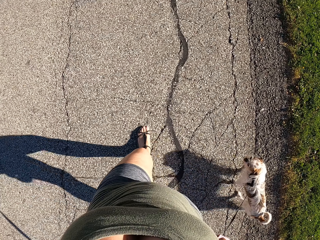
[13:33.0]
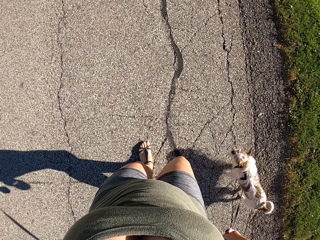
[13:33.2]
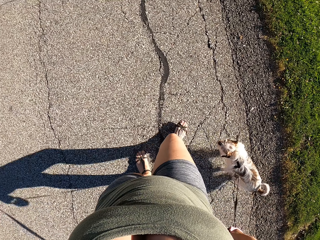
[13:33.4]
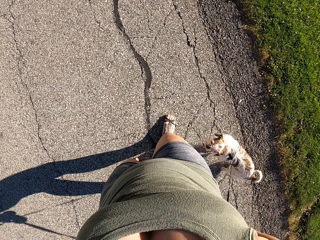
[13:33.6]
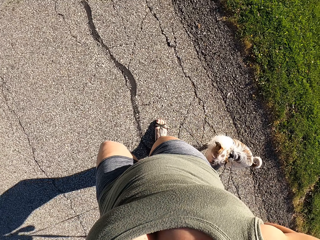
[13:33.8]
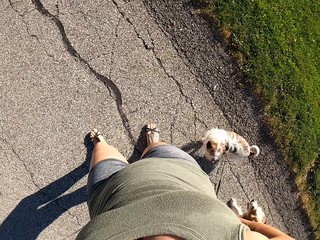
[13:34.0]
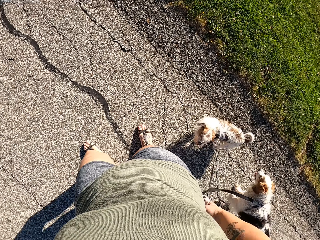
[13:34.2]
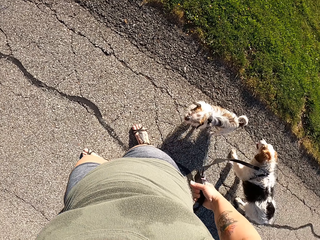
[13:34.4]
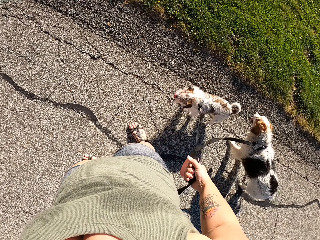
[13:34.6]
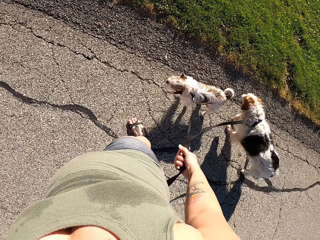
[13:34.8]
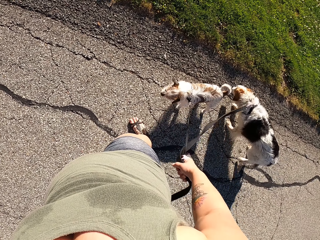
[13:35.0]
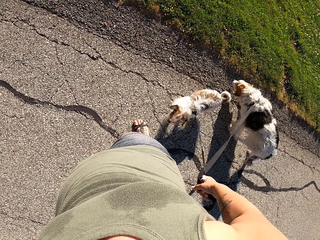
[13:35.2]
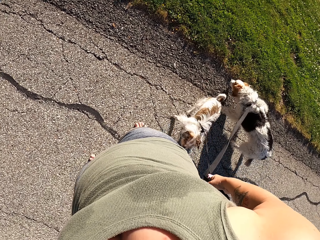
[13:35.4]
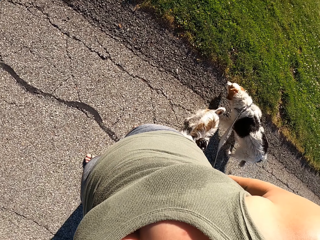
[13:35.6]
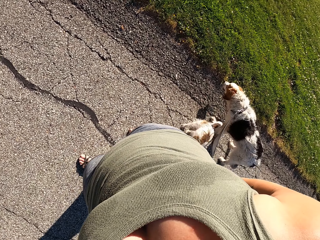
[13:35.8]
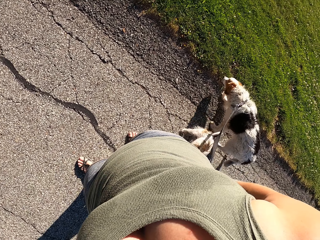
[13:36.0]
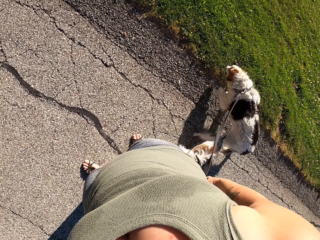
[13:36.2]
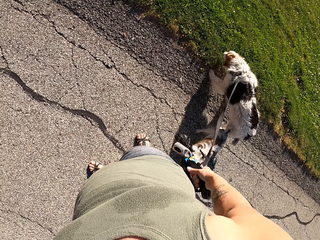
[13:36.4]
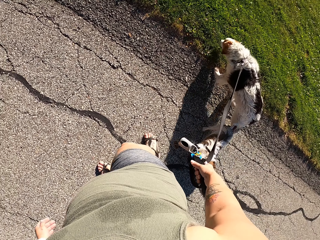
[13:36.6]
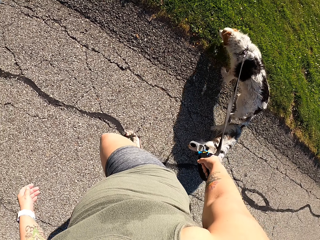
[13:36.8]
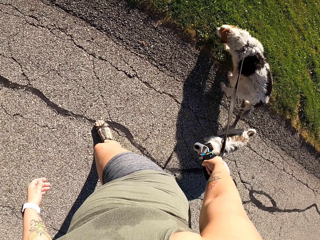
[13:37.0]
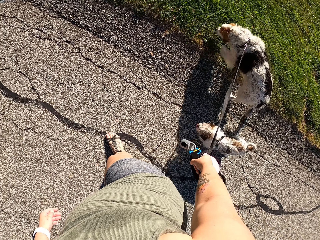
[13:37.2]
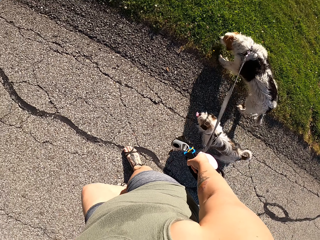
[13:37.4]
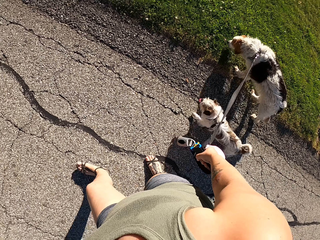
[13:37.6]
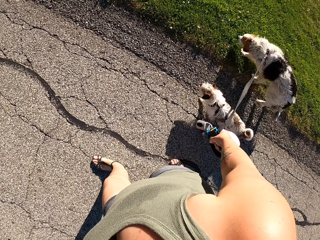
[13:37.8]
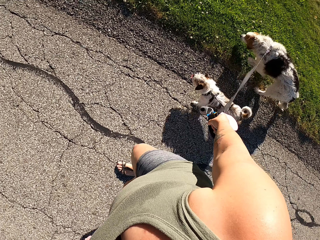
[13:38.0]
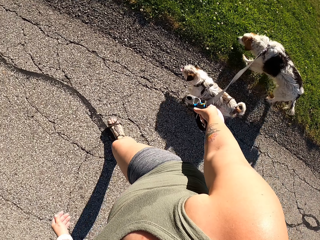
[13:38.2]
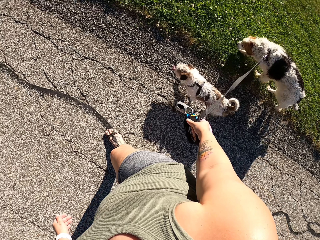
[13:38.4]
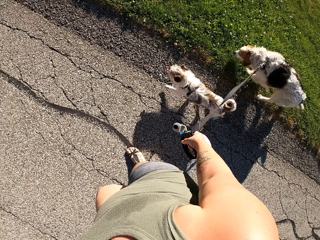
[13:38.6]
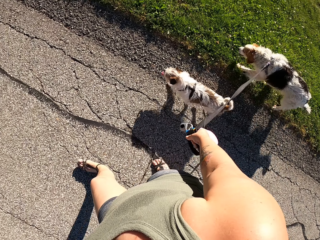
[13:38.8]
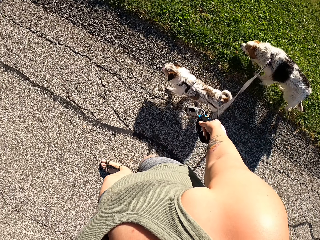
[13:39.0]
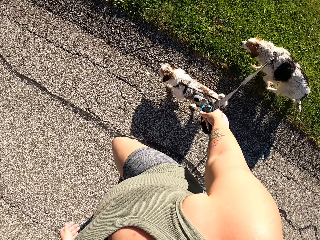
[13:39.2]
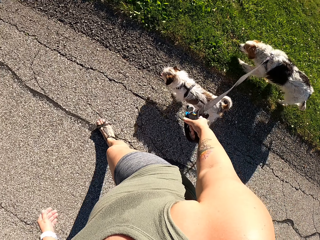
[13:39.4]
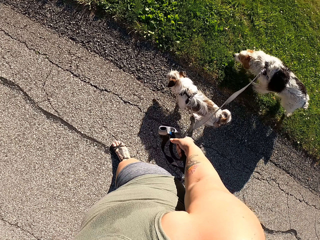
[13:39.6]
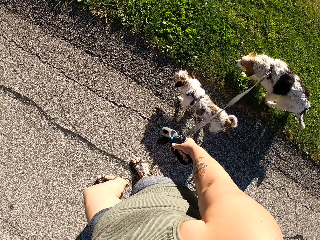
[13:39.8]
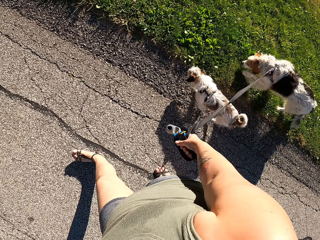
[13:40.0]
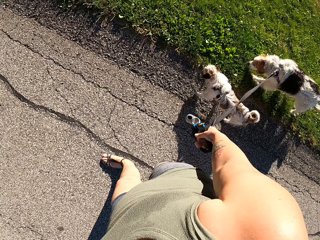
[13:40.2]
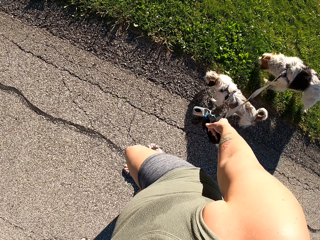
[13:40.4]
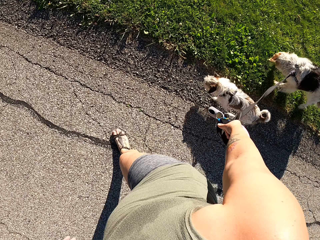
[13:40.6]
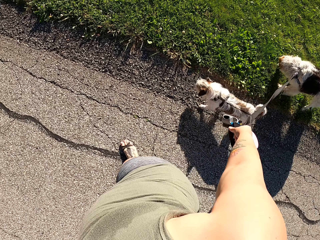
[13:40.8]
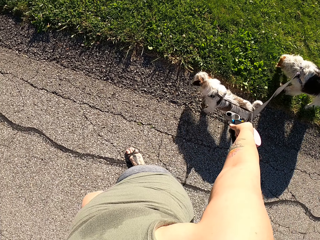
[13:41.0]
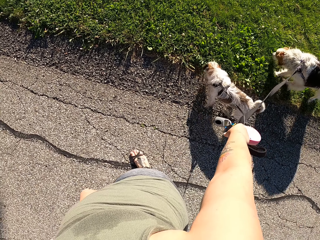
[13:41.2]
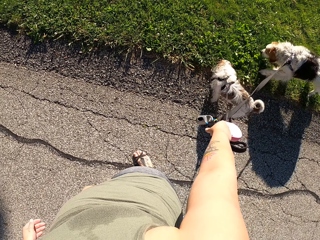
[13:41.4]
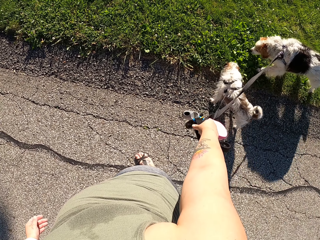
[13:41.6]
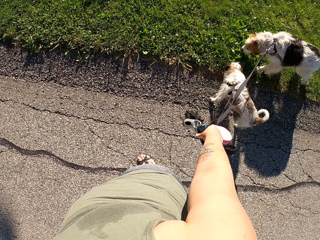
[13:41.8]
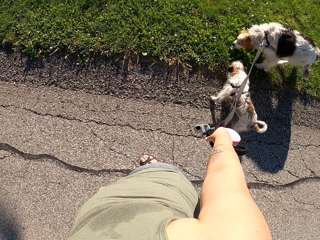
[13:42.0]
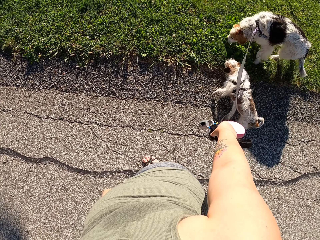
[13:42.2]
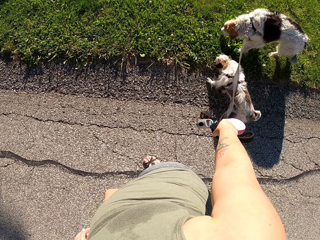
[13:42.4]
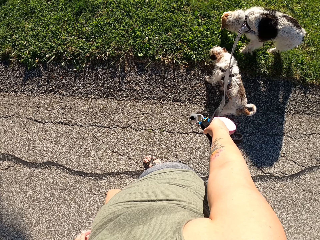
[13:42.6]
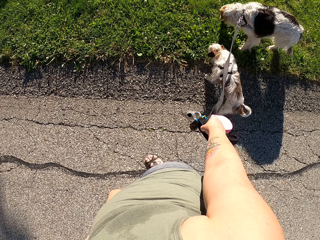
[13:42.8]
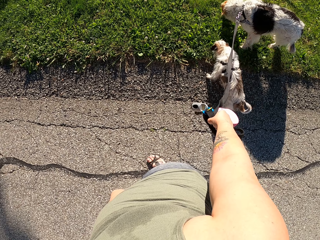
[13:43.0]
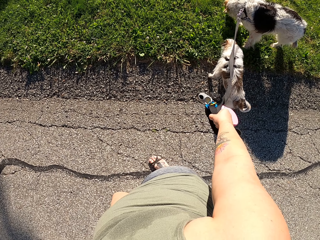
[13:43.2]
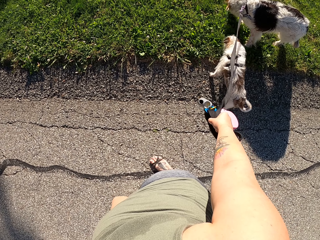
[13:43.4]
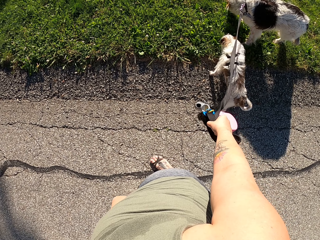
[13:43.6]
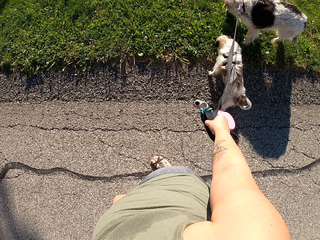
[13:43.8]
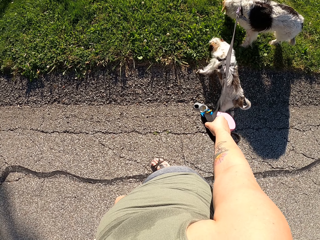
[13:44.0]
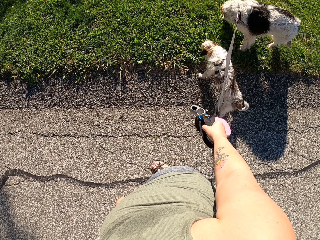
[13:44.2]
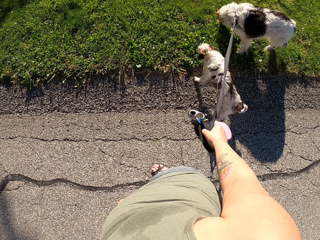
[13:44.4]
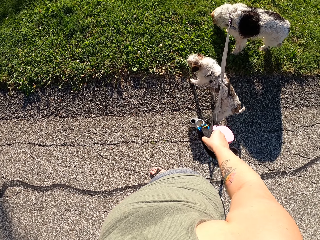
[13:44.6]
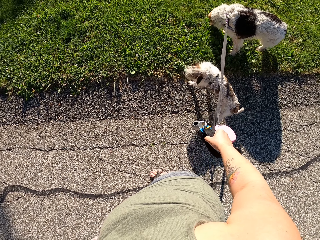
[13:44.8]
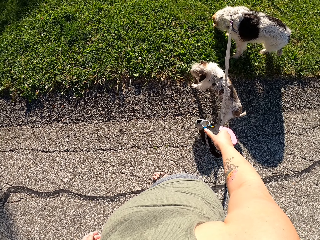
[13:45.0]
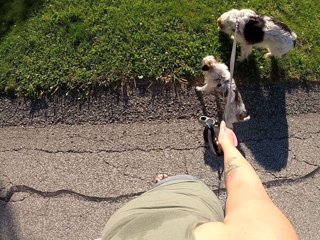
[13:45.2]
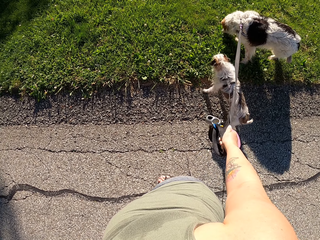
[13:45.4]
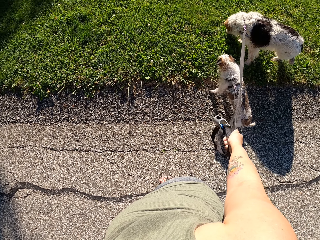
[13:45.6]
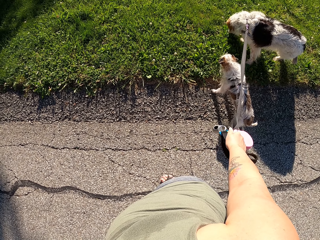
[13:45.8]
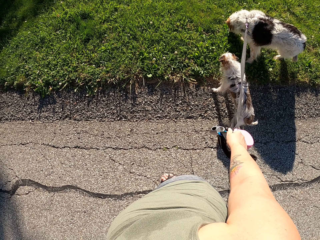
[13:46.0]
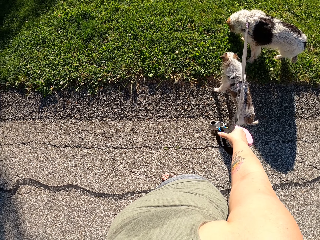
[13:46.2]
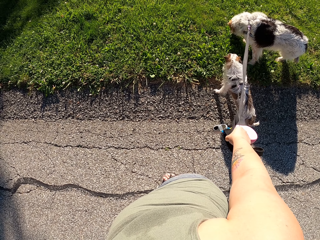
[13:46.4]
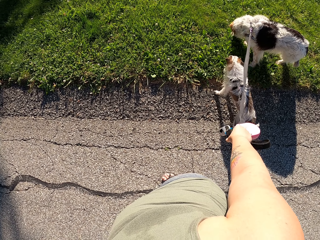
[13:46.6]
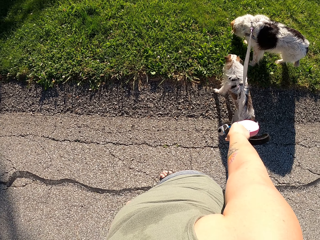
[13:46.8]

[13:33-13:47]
The camera wearer stops dog walking on the road. They walk the dogs on the road. They stop dog walking on the road.

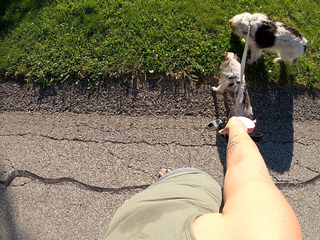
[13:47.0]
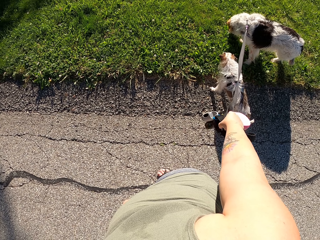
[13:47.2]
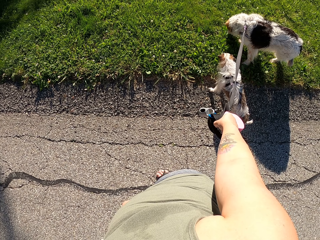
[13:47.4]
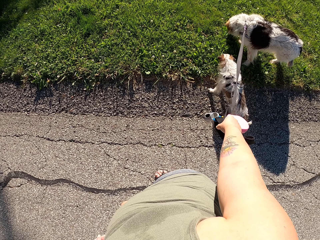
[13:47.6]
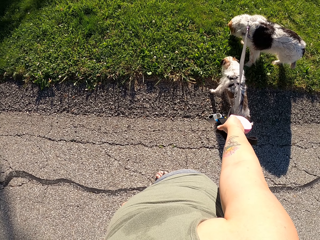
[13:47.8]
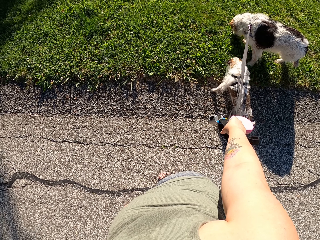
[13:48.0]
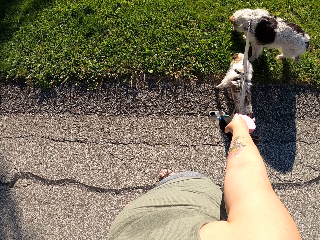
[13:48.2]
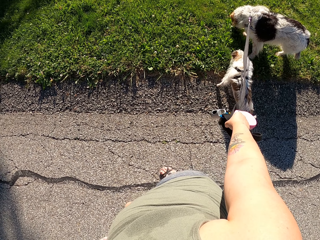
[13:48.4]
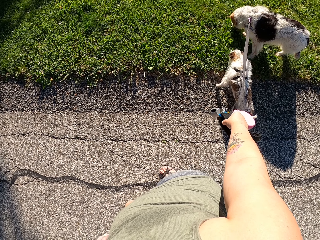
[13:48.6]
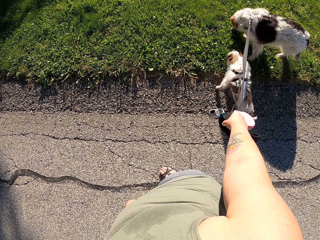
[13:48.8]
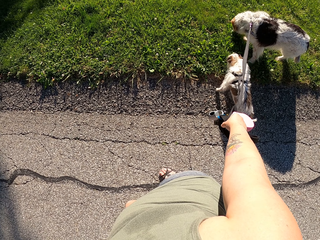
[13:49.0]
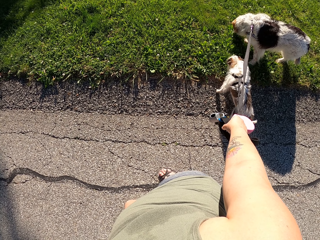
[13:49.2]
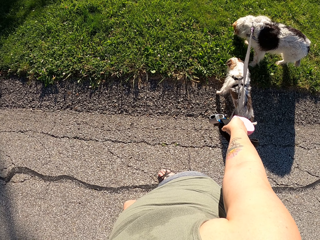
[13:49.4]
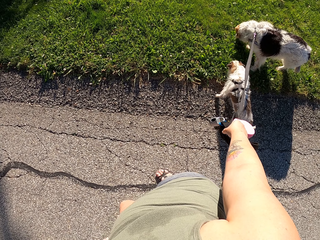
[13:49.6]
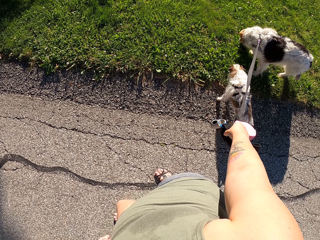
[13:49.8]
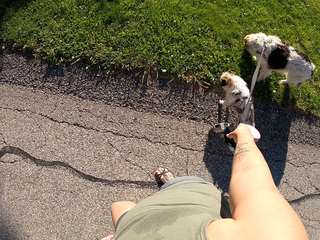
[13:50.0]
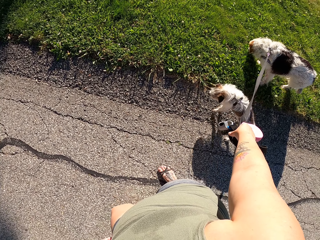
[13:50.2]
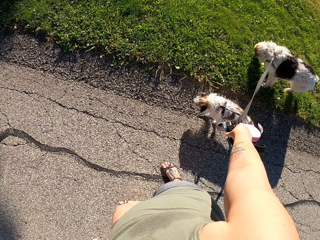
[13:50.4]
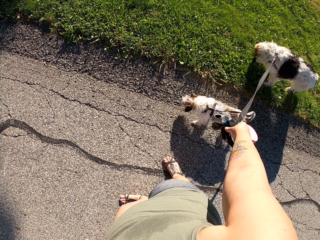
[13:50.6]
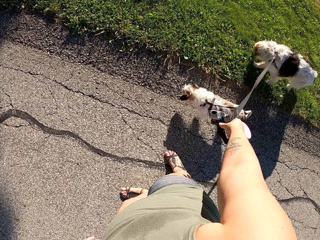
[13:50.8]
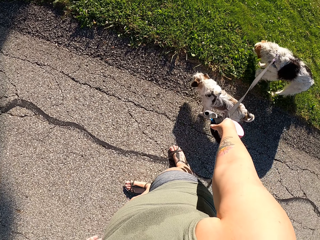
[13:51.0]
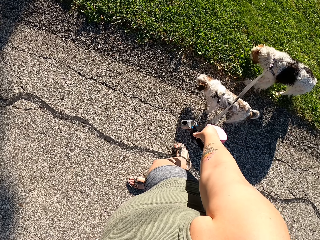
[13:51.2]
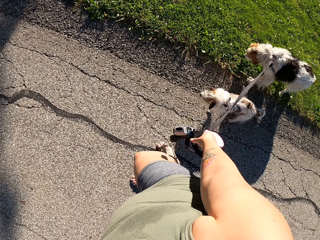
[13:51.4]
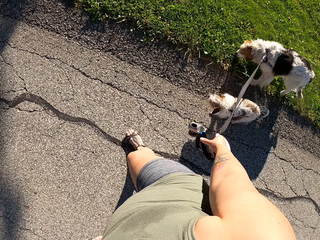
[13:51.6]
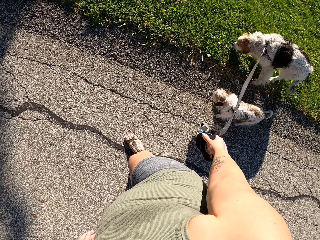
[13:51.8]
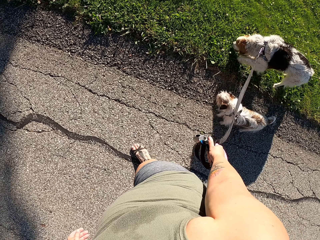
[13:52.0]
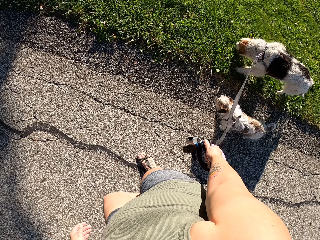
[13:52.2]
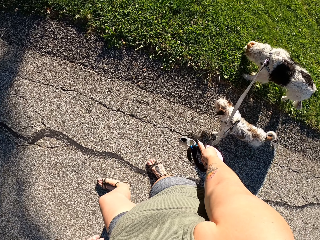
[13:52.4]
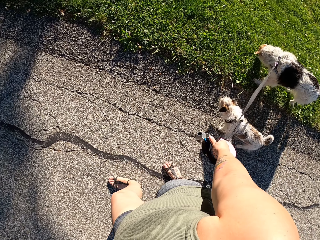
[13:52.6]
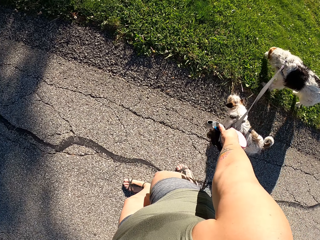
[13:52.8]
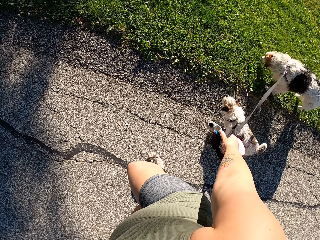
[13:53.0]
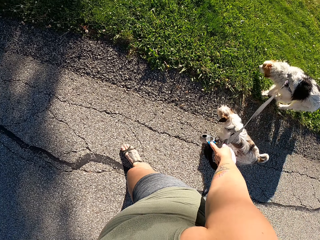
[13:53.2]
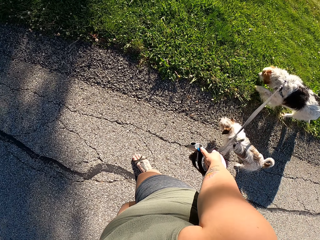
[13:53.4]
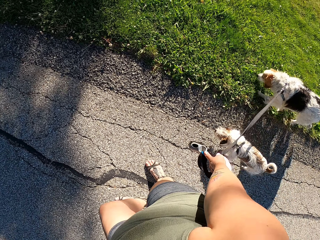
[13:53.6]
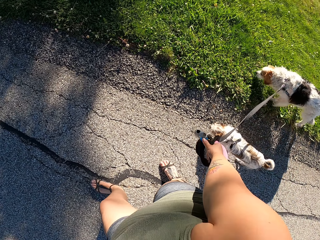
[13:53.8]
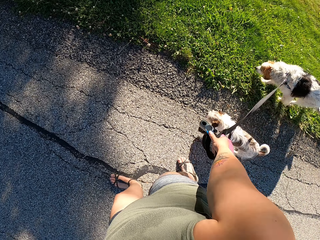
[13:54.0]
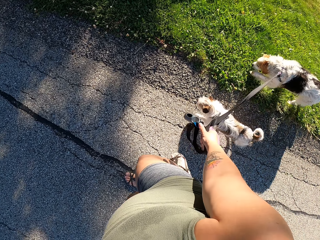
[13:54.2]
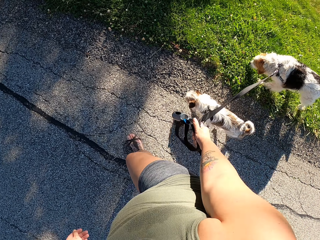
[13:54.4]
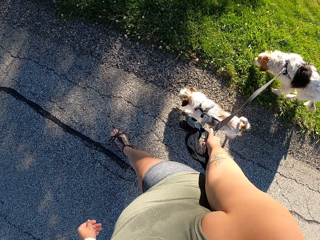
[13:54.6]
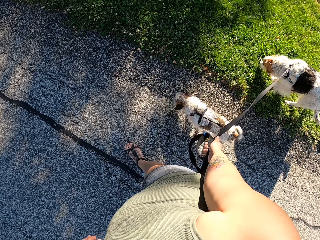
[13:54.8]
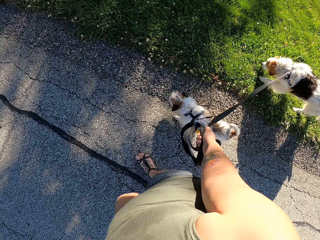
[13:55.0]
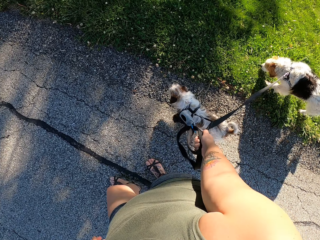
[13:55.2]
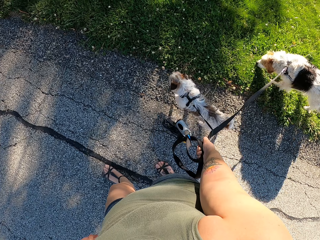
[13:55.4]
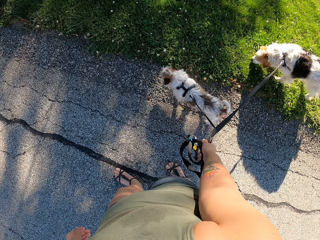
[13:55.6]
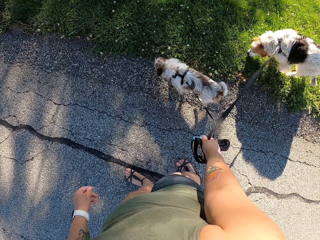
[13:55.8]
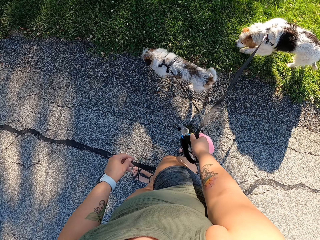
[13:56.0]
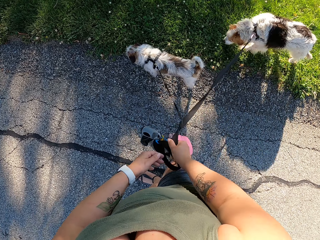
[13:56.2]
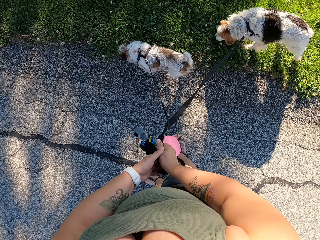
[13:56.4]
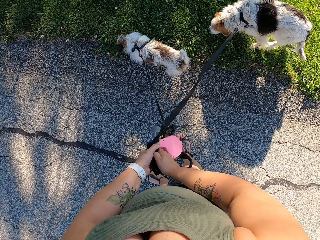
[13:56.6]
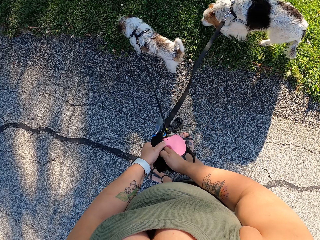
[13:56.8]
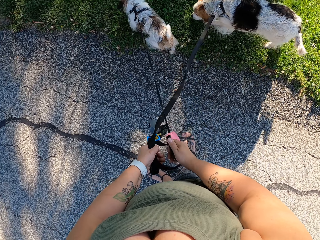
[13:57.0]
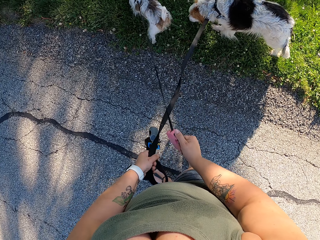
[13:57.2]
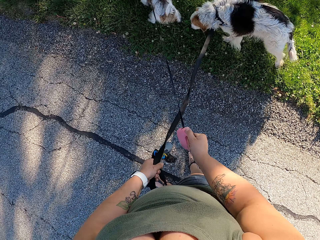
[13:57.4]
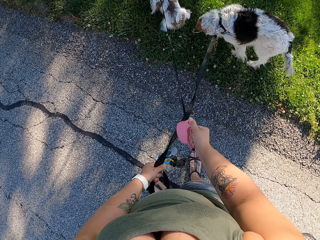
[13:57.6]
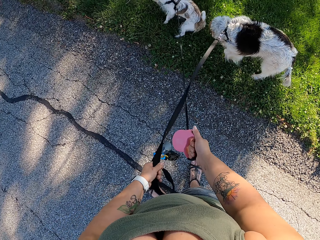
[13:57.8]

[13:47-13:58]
The camera wearer walks the dogs on the road. They stand on the road. They switch the leash to the other hand and straighten the leash.
